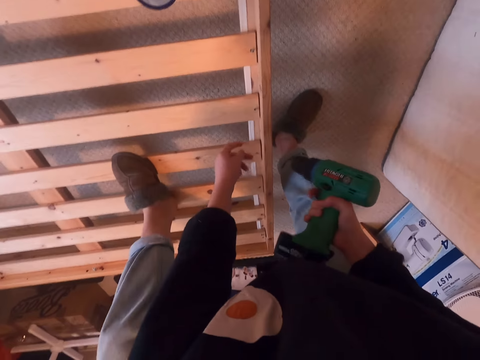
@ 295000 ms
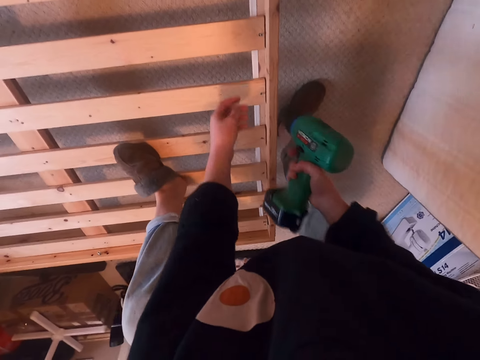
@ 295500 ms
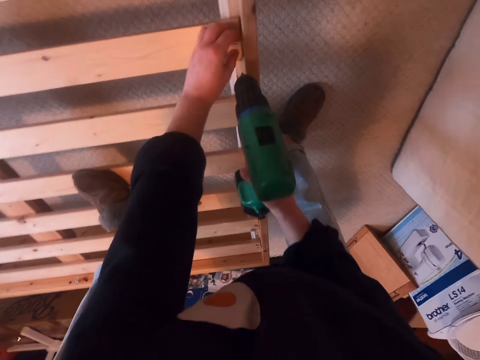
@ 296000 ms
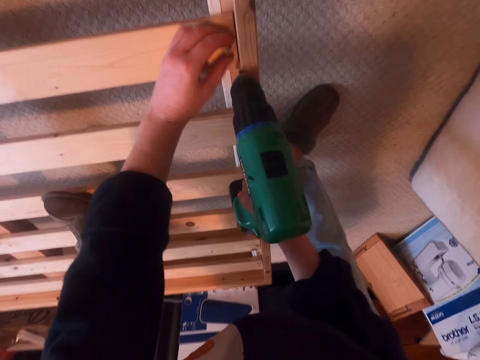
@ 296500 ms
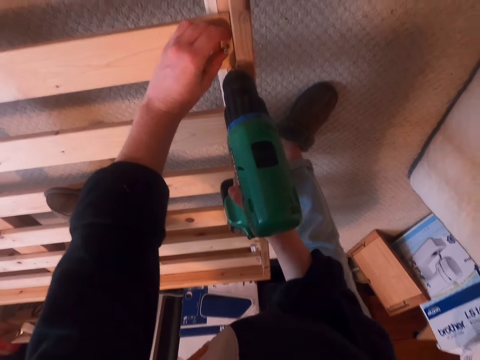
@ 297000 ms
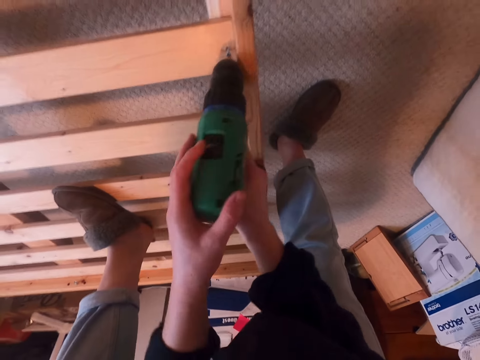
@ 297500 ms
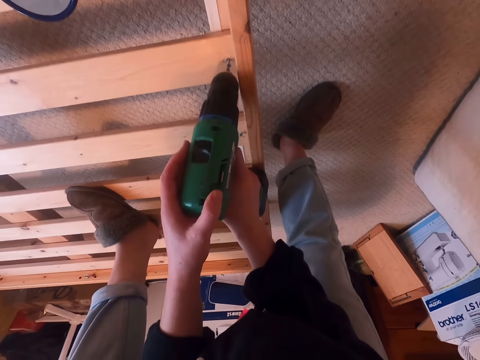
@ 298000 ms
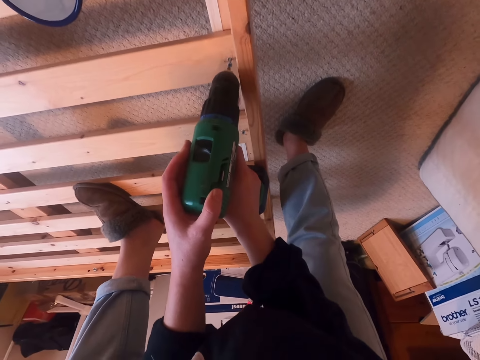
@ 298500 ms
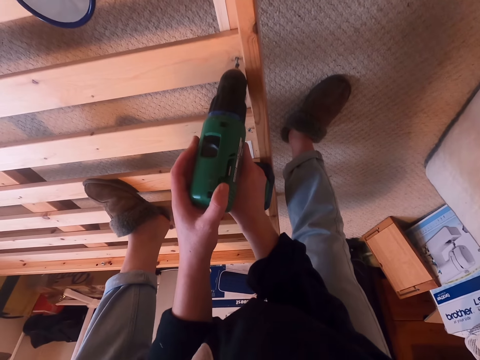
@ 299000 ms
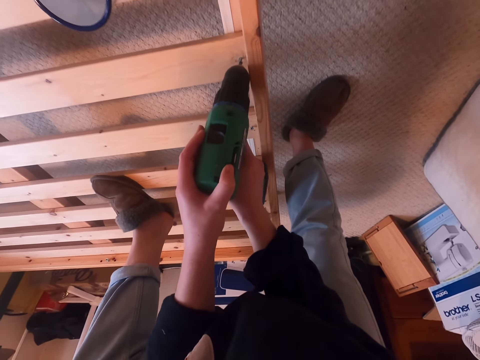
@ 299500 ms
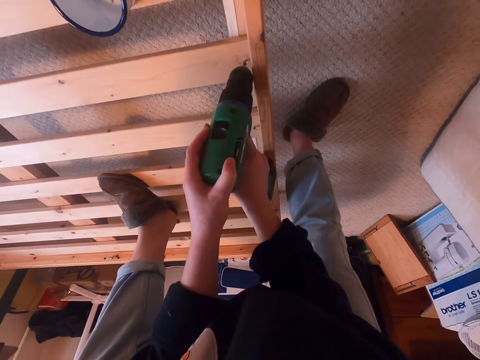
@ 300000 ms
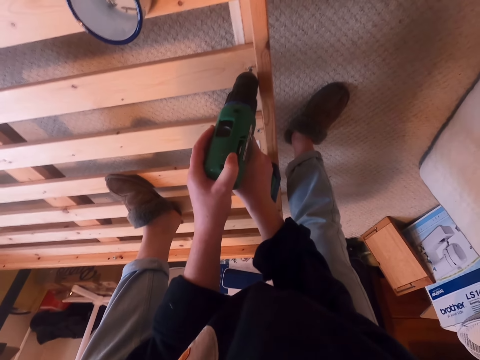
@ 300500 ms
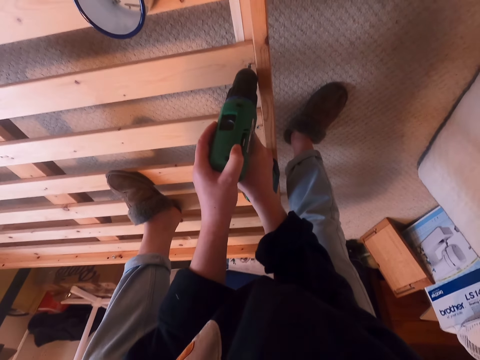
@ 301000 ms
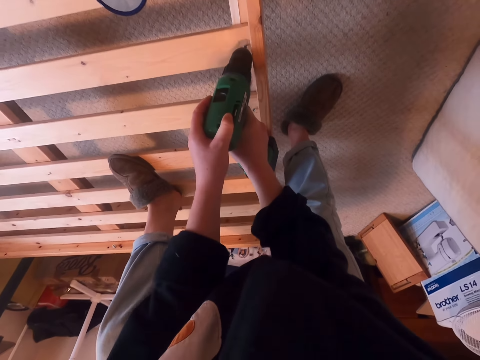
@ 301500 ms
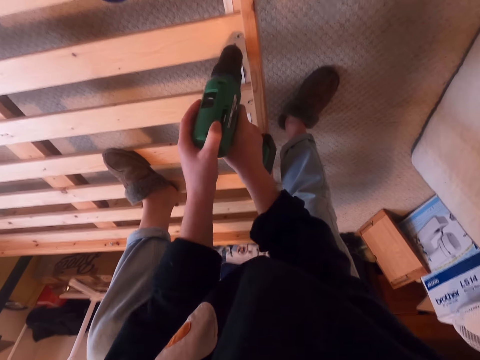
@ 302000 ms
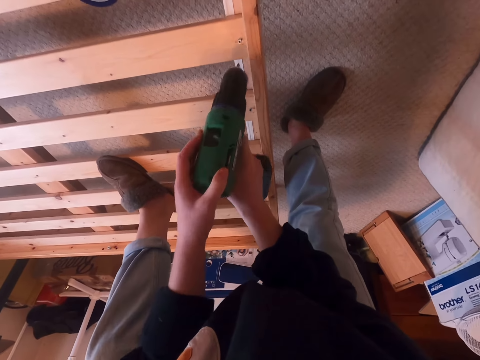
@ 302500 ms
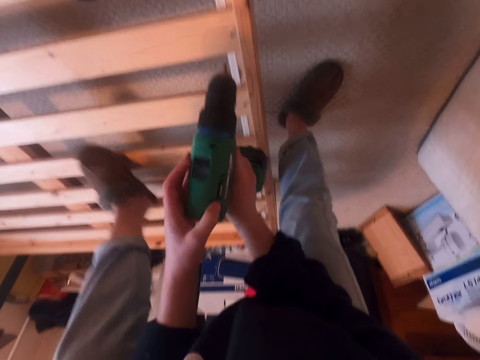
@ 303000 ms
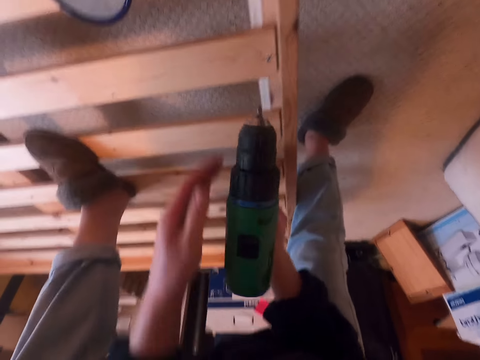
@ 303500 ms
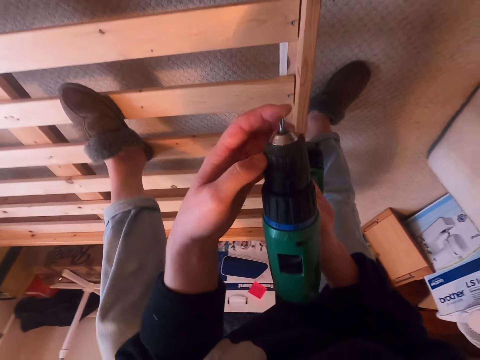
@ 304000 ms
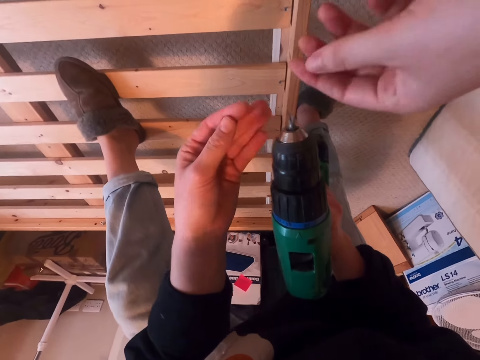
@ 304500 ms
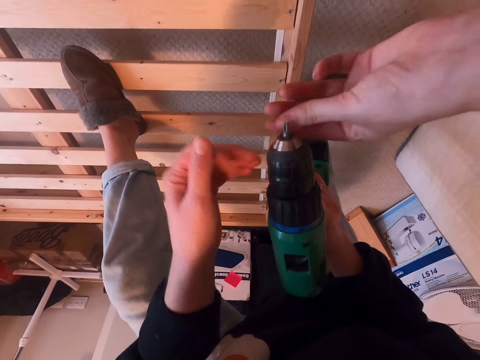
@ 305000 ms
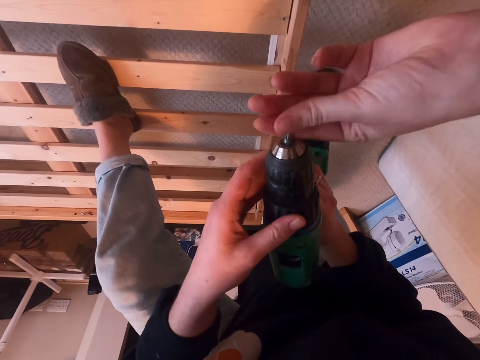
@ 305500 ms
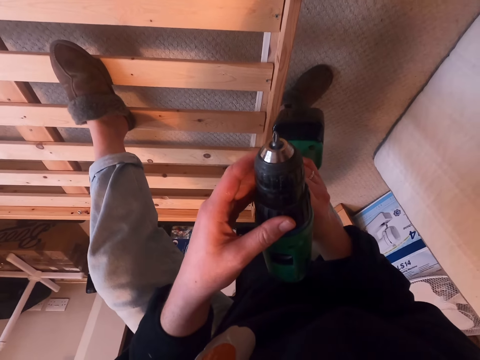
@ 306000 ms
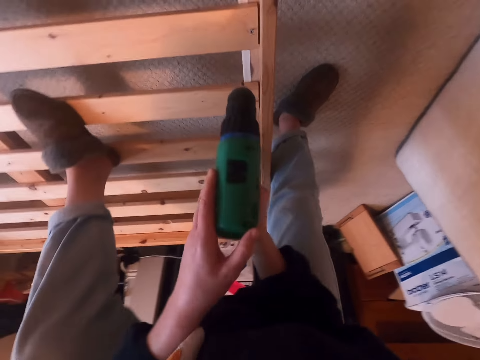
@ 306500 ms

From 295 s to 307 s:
The camera wearer touches the nail. He holds the screw. He drills the nail in the wood with a driller. He moves his leg. He touches the bit. A man holds the bit. The man touches the driller.

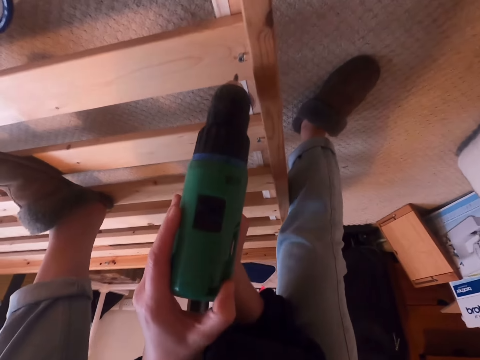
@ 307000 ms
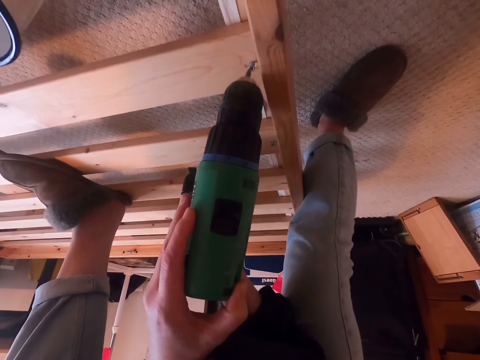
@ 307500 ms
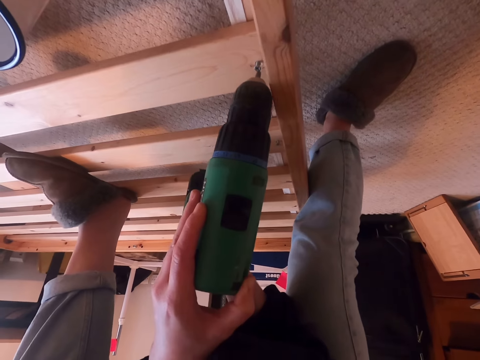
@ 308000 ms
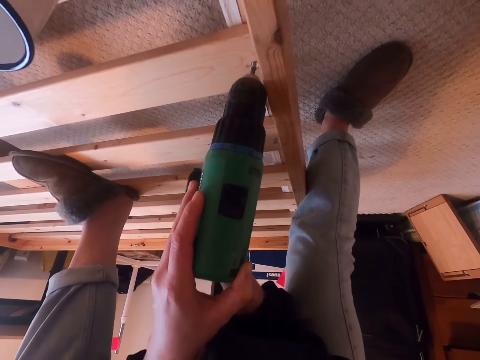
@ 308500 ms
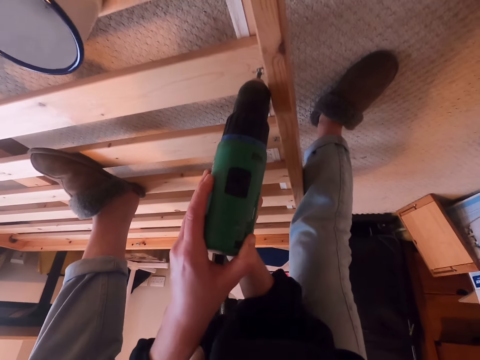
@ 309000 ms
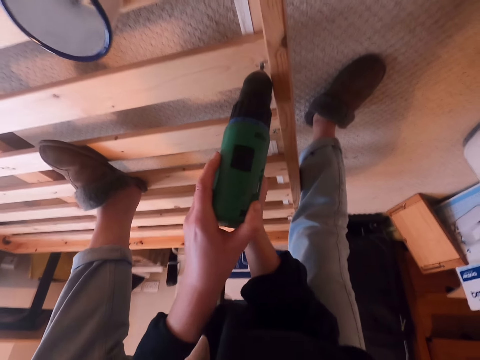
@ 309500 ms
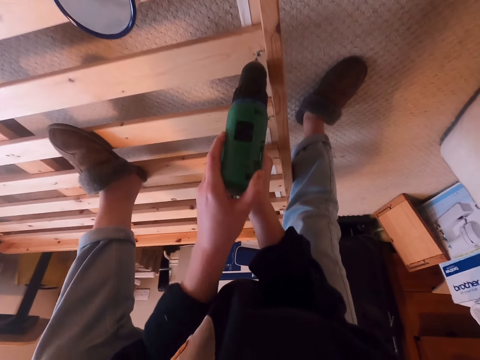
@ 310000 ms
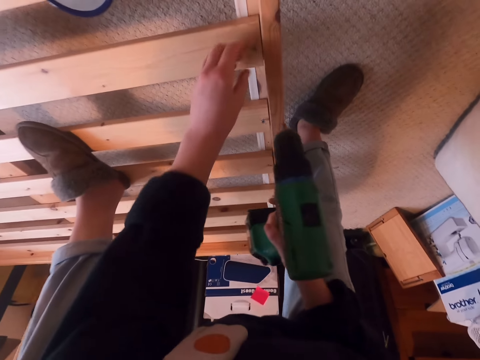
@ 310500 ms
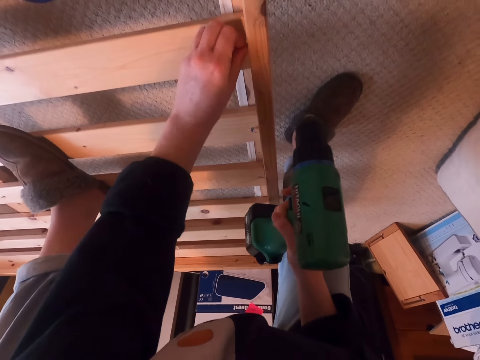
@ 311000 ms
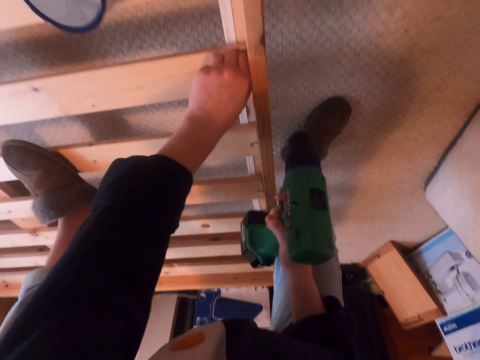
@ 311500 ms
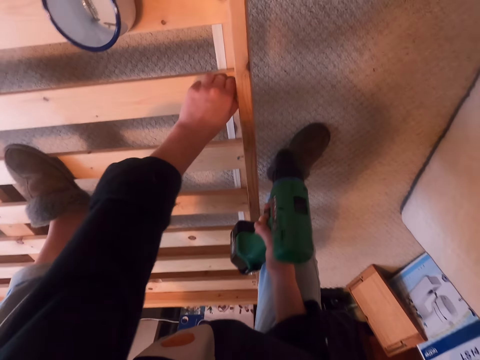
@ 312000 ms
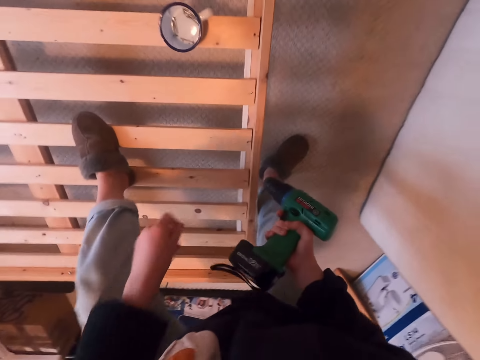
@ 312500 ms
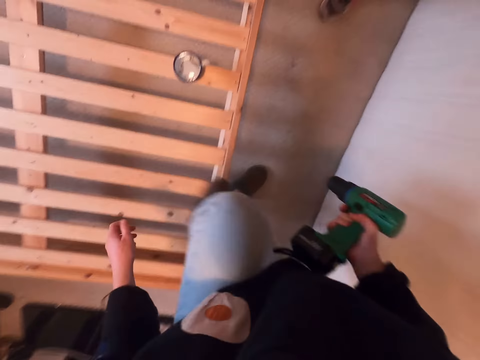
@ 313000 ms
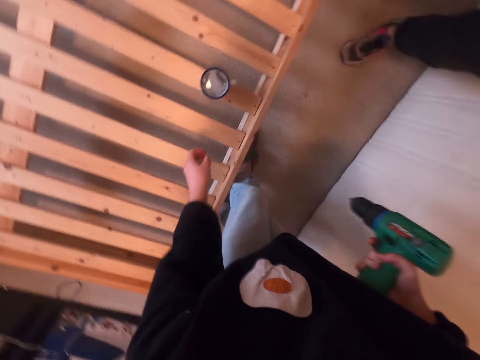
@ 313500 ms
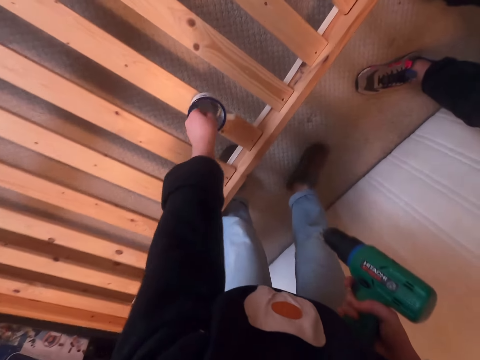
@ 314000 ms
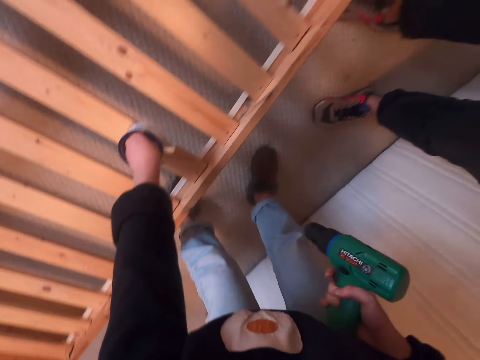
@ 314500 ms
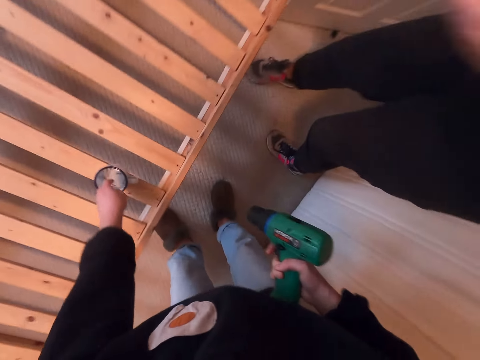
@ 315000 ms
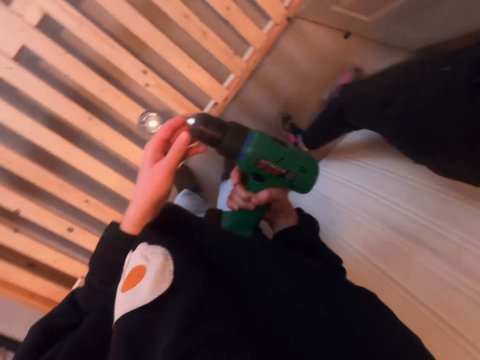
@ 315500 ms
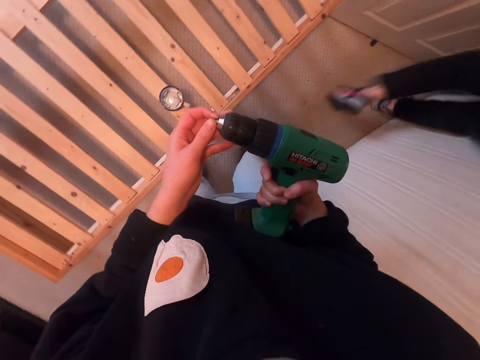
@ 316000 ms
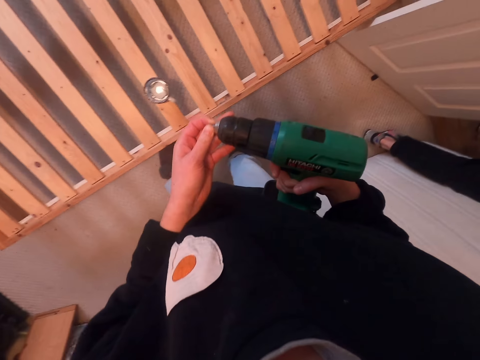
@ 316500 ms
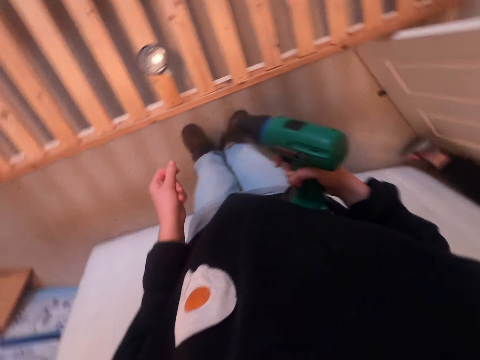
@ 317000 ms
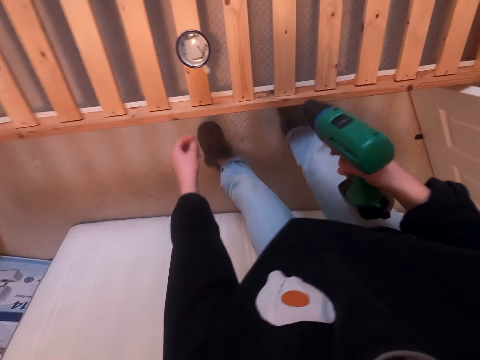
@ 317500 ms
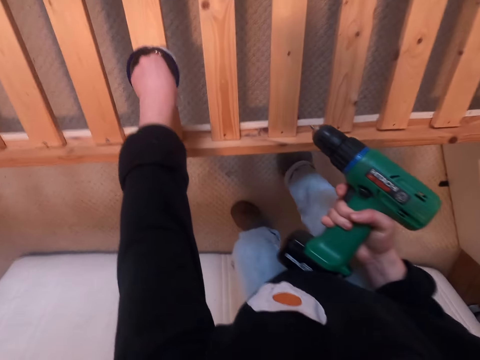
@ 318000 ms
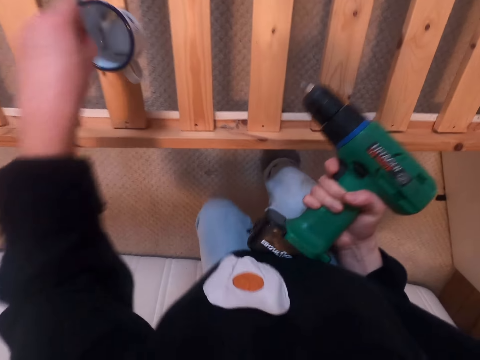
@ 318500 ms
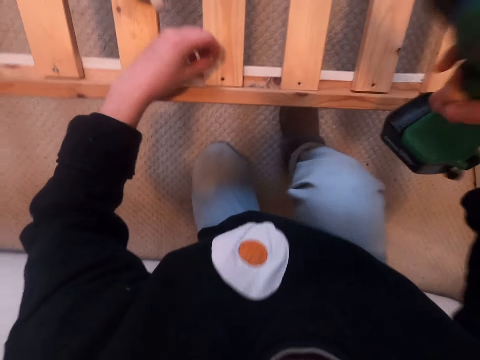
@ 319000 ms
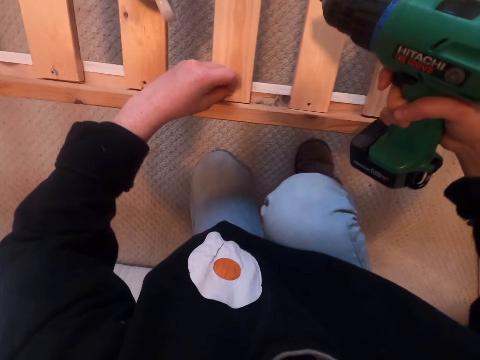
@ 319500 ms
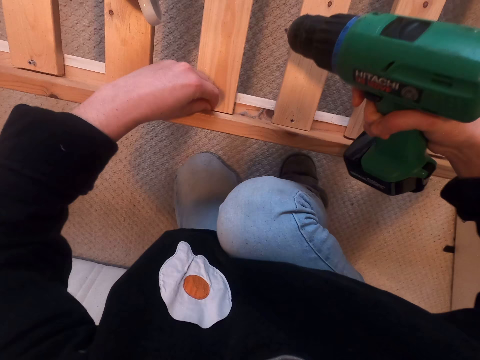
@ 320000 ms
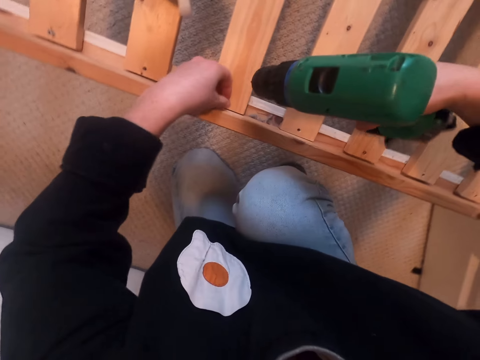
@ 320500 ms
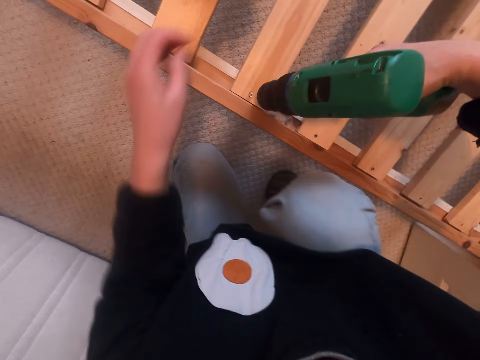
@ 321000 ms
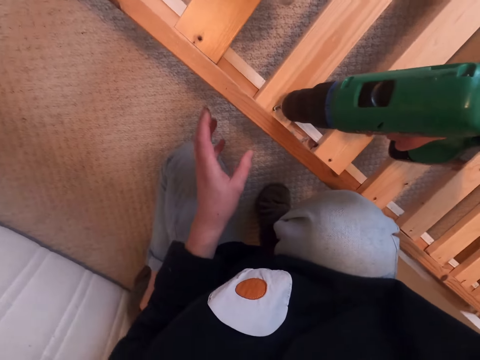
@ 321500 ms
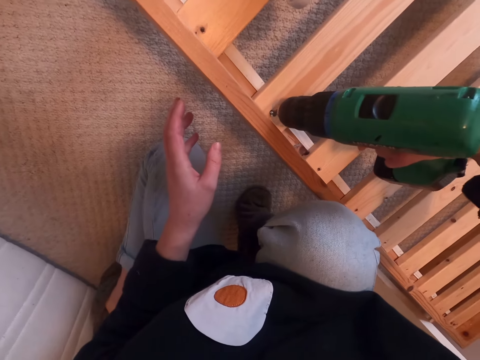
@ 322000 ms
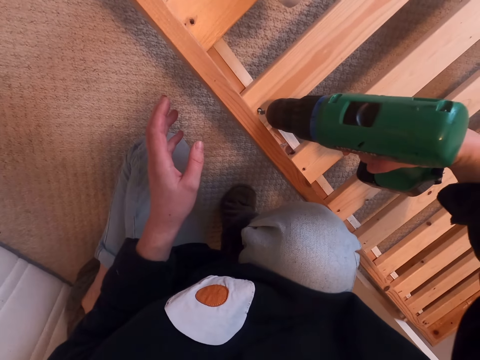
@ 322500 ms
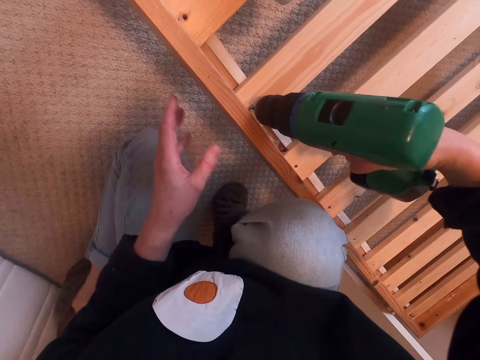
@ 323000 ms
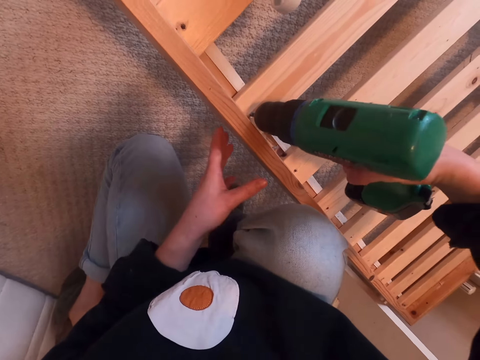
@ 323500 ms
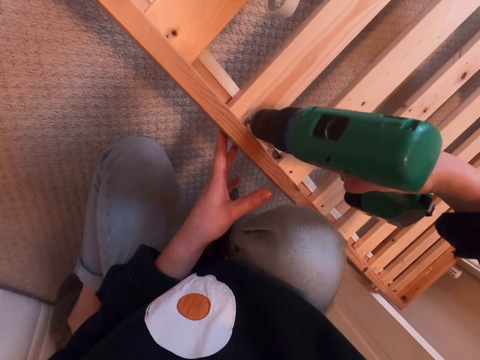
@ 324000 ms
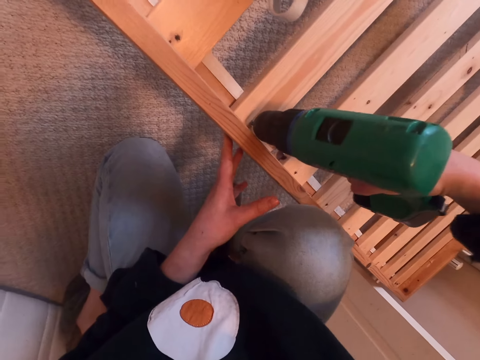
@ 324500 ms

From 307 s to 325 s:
The camera wearer drills the wooden bed. He touches the nail in the wooden bed. He holds the screw. He stands beside the wood. He picks up the nail in the cup. He puts his hand in the cup. A man walks out of the room. The camera wearer holds the bit. He touches the driller. He picks up the nail in the cup. He kneels beside the wood. He puts the nail in the hole in the bed. He drills the wooden part of the bed.
